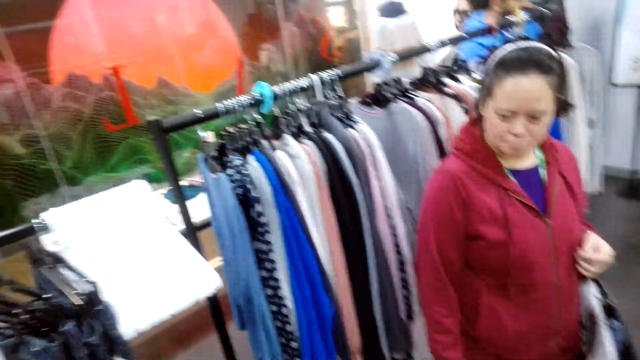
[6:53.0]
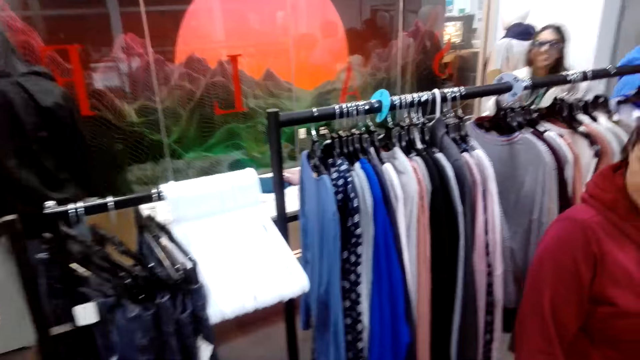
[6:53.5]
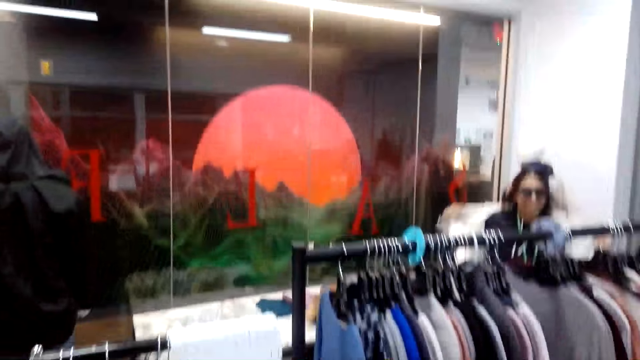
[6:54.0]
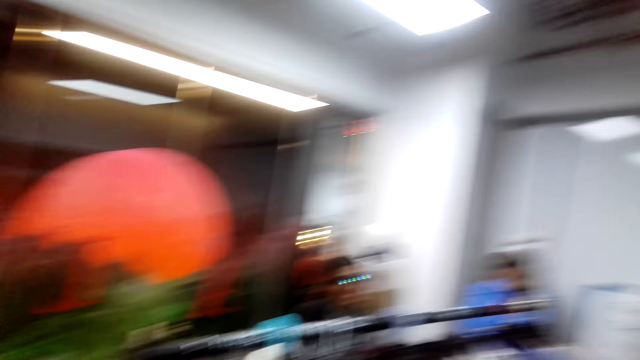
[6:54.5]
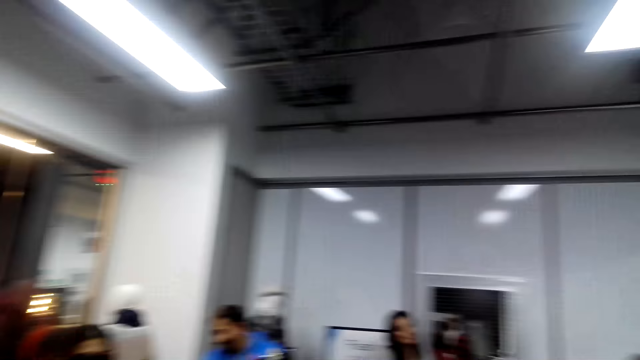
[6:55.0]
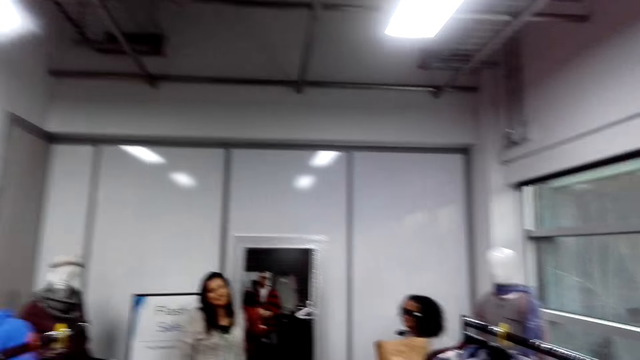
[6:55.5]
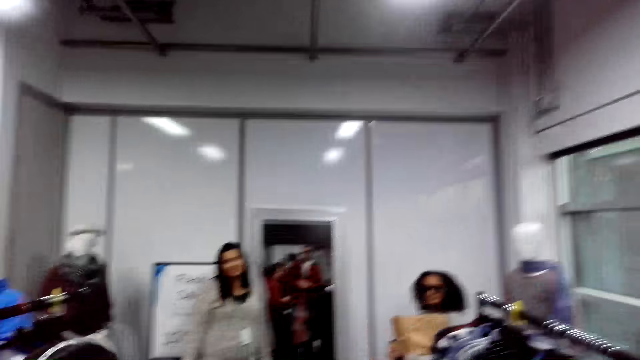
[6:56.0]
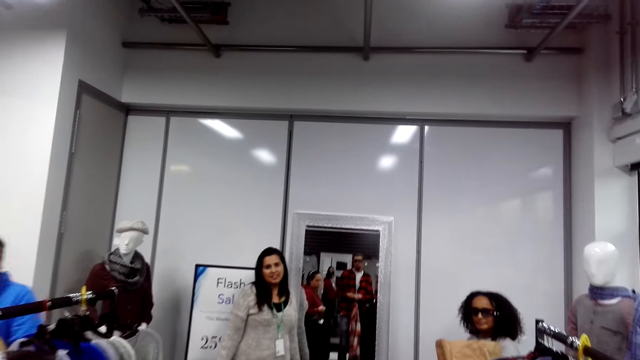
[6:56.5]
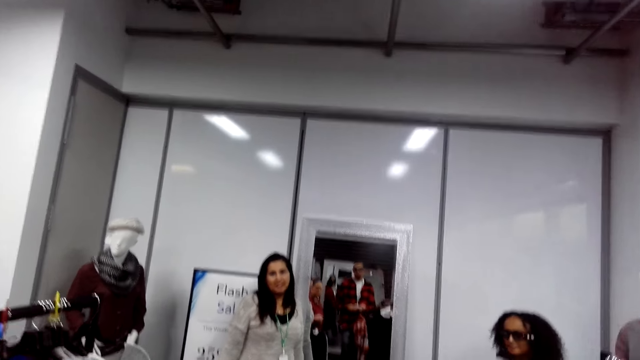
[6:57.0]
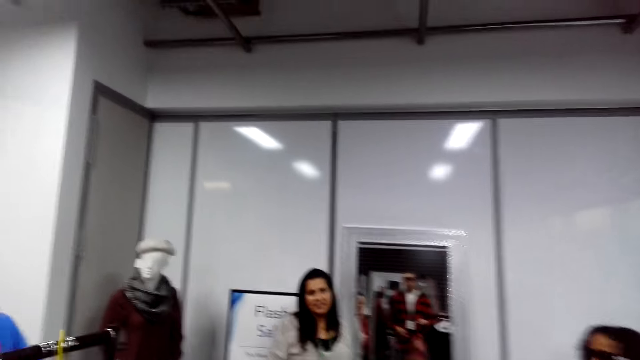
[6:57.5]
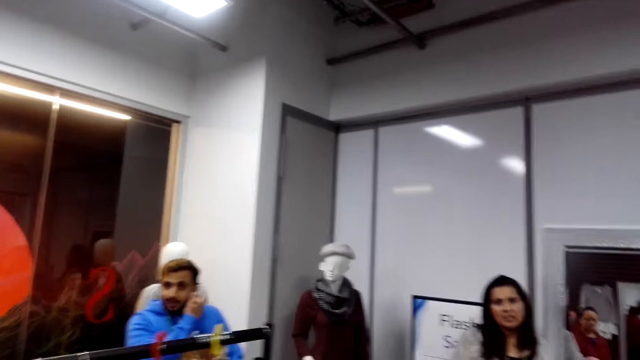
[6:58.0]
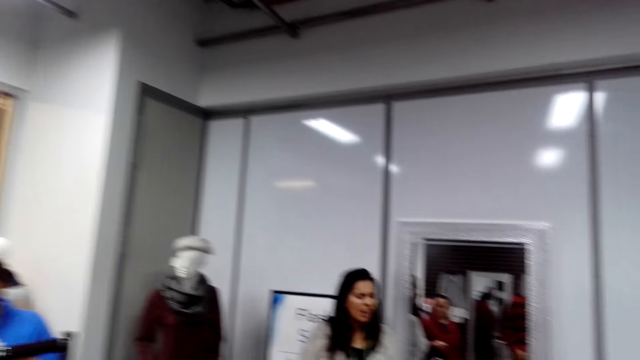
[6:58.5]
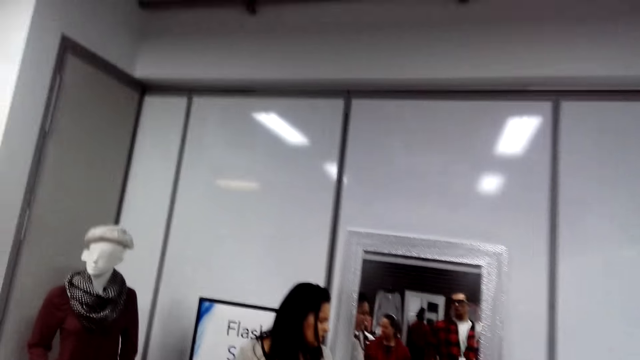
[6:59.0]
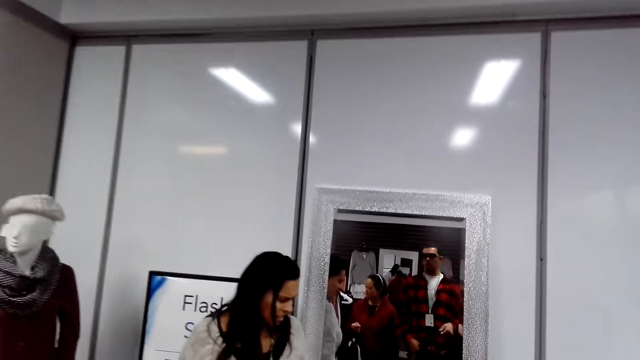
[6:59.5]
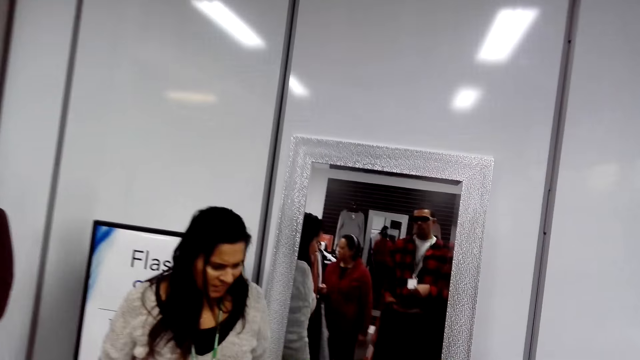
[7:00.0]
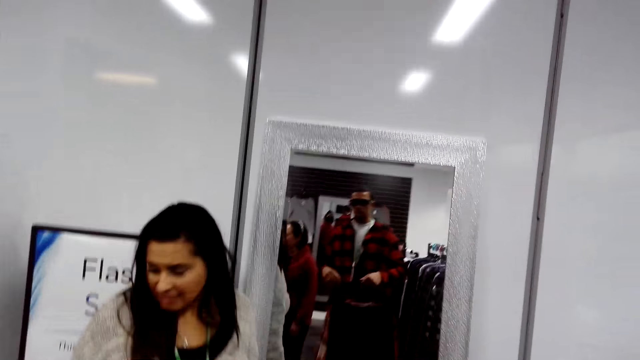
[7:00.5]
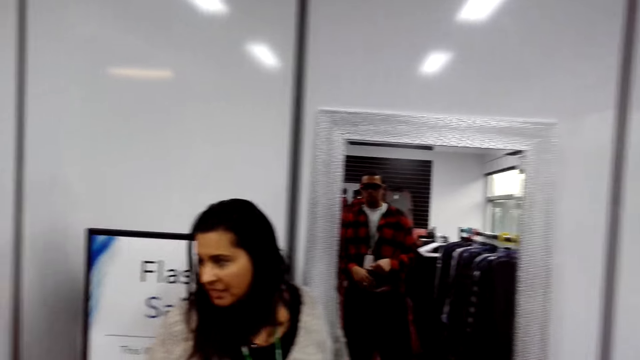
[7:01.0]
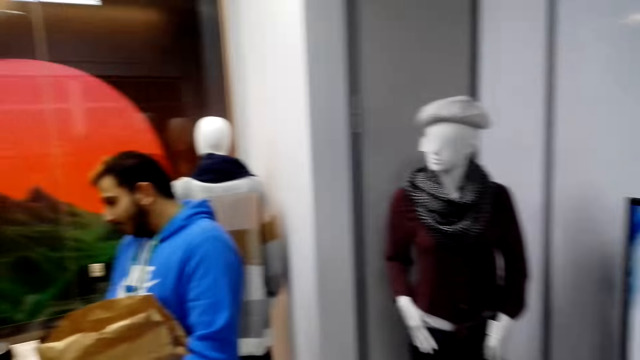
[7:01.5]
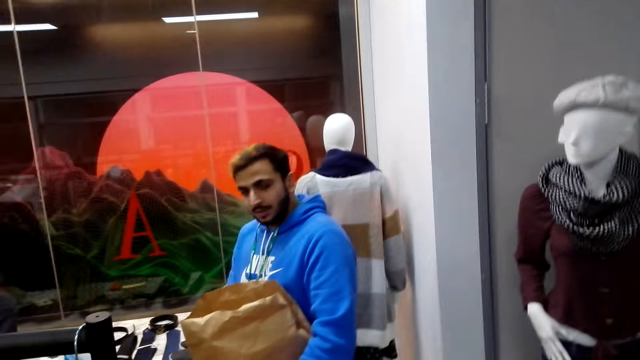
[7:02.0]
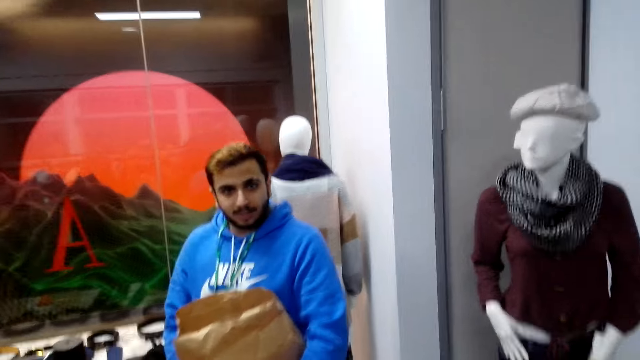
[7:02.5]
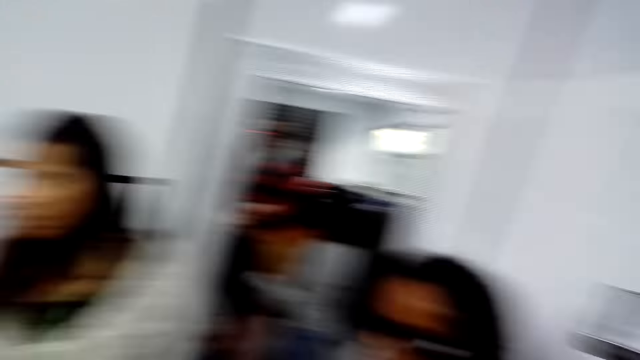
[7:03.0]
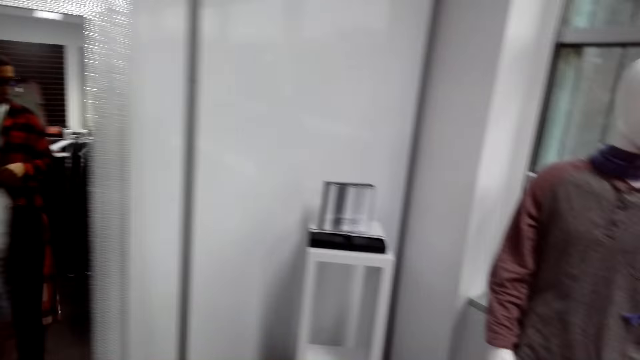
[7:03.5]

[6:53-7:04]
The camera wearer stares around the shop. They talk to someone. They stare at the mirror.

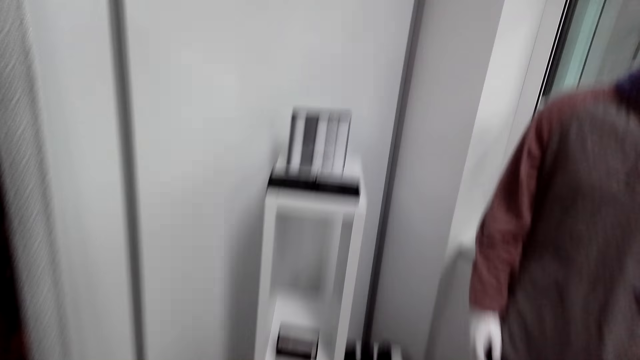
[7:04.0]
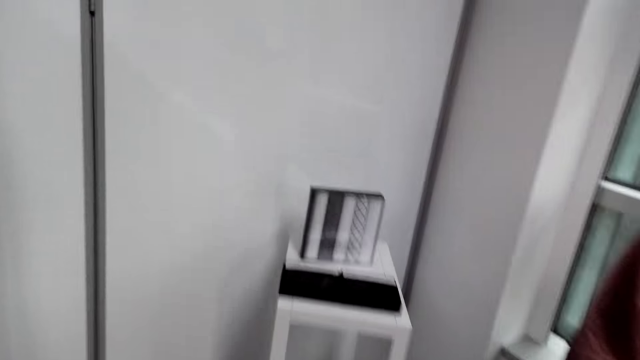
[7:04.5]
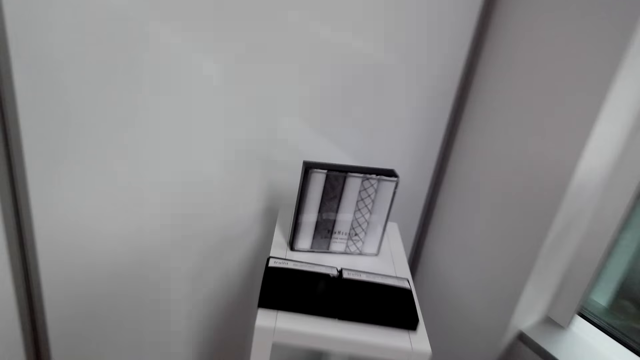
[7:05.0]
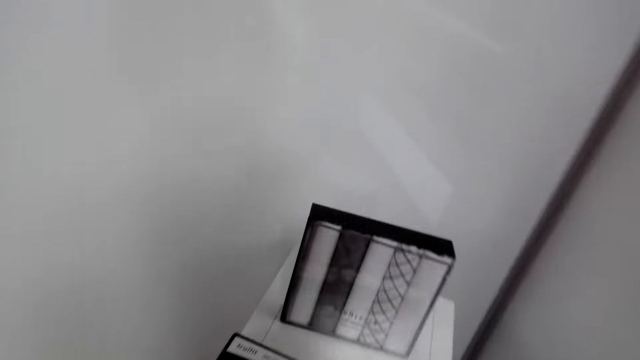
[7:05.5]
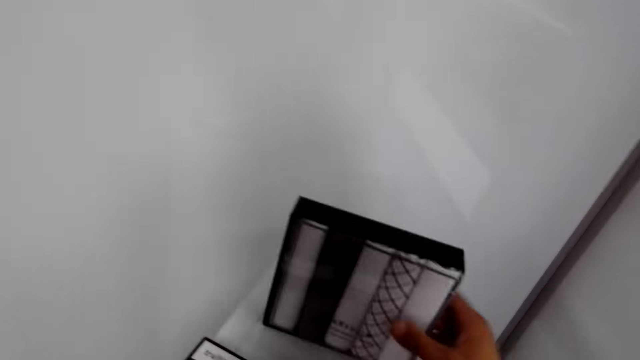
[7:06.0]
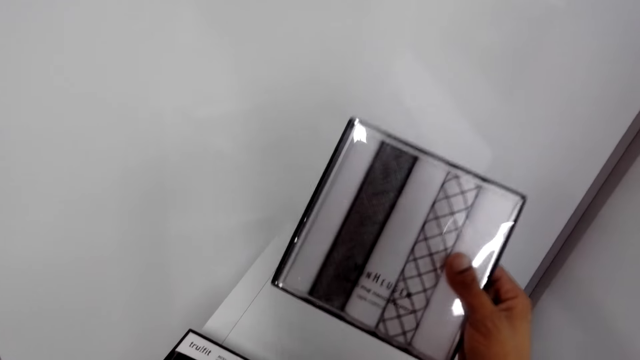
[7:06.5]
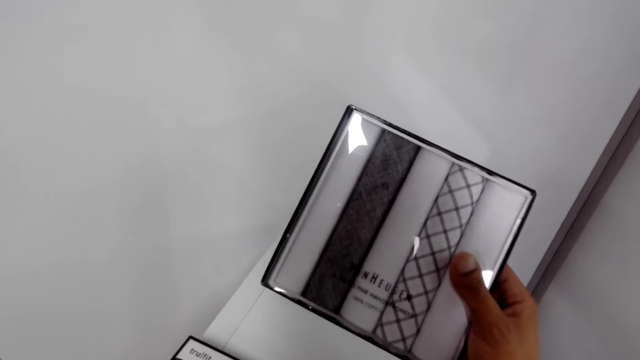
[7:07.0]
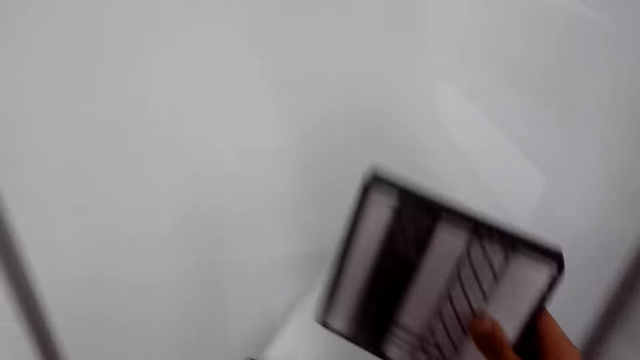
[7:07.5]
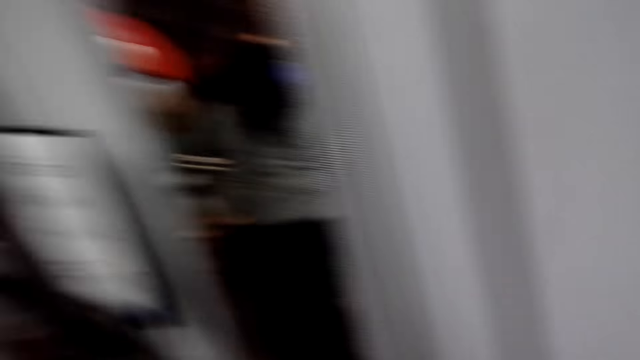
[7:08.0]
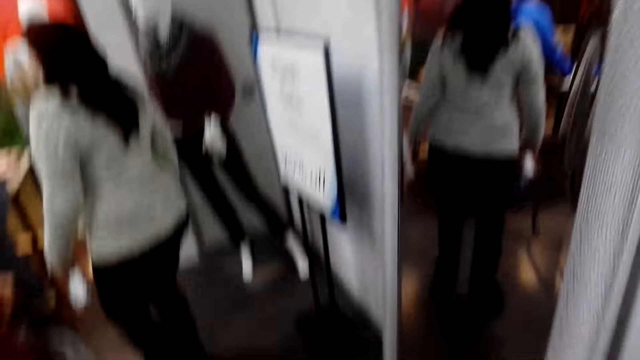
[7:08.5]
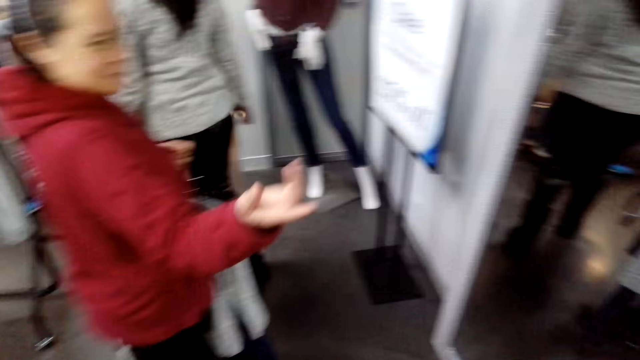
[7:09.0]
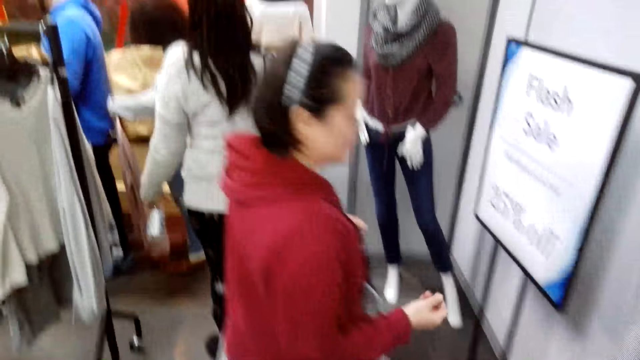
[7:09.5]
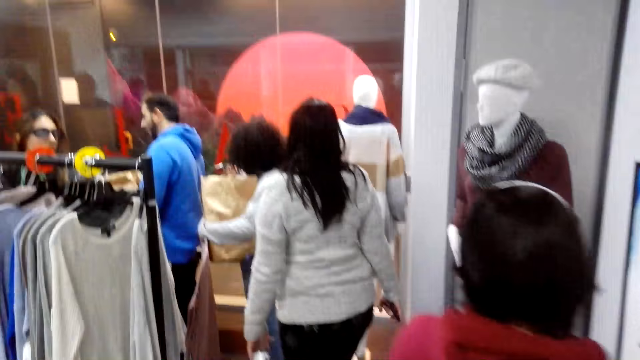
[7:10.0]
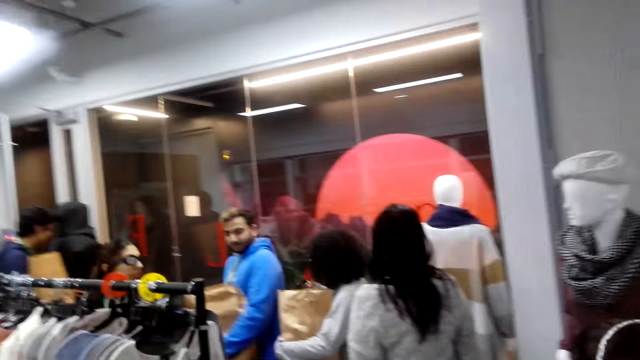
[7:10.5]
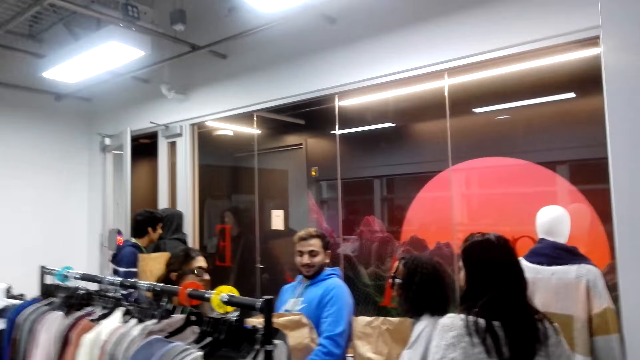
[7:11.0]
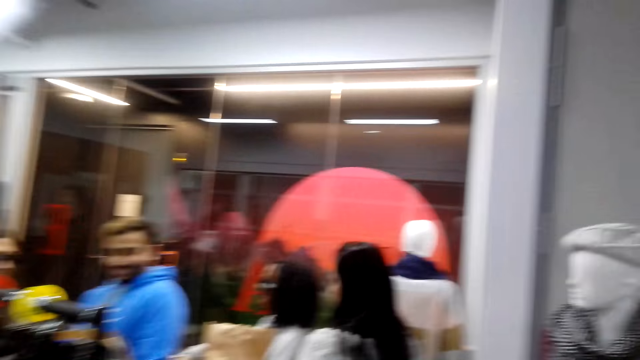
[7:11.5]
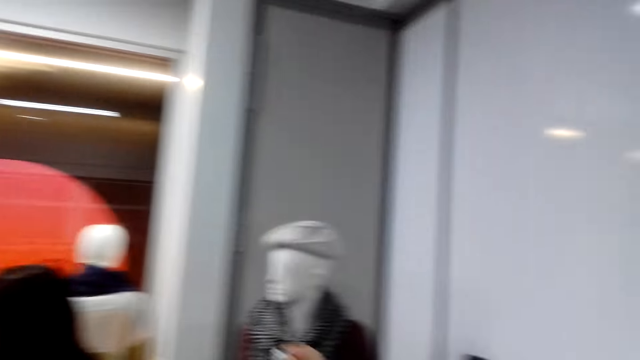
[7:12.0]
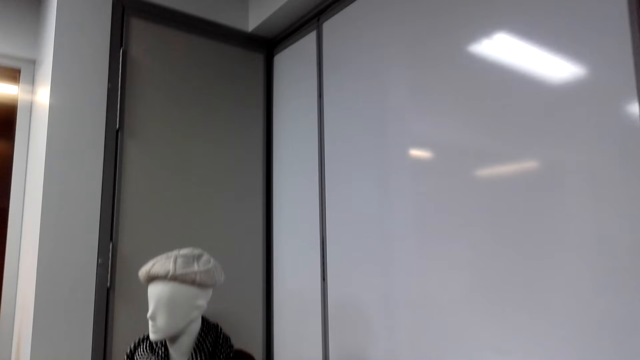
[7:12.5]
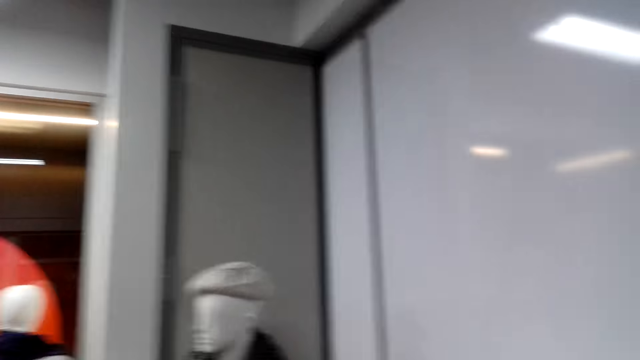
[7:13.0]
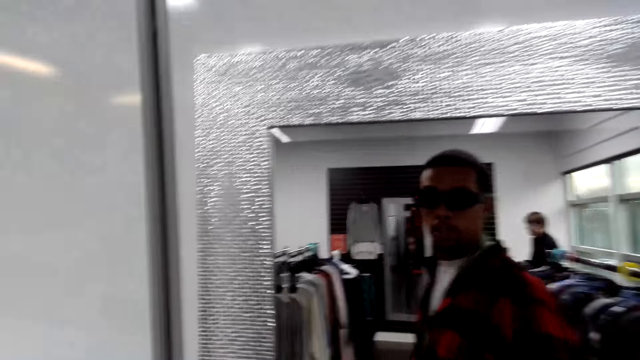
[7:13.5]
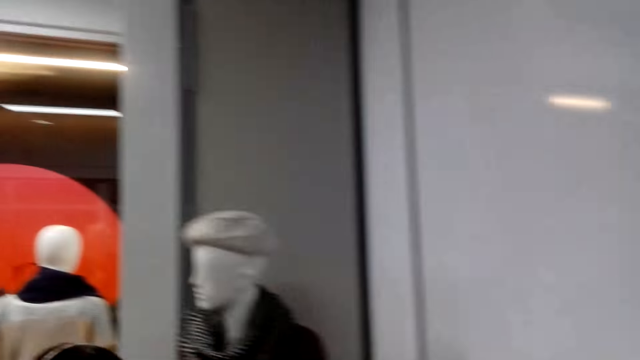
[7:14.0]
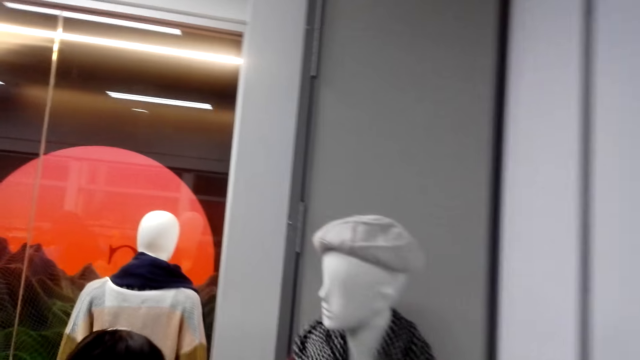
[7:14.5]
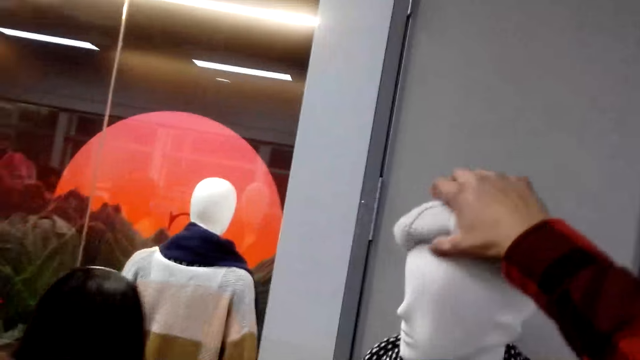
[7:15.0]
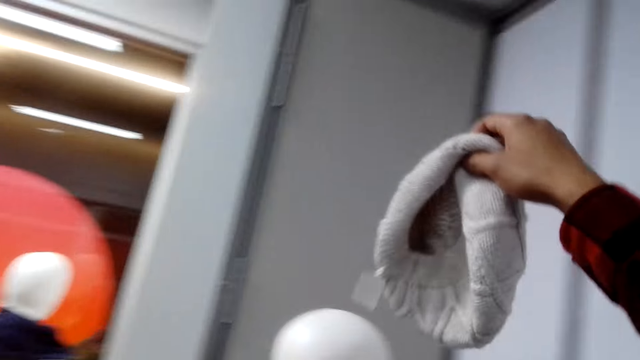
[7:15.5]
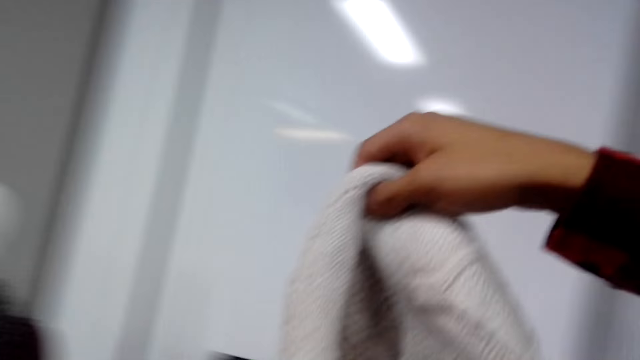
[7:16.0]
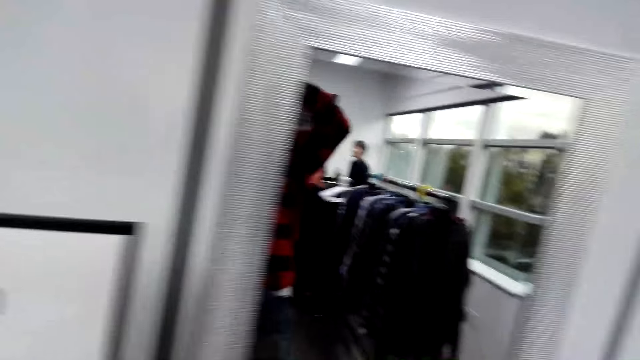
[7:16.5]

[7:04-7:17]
The camera wearer grabs a packet of socks. They stare around the shop. They pick a marvin cap from the plastic toy.
